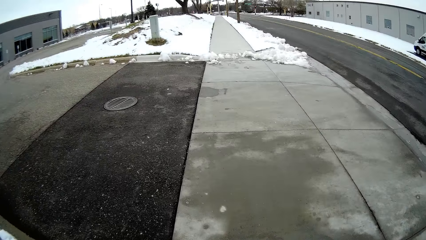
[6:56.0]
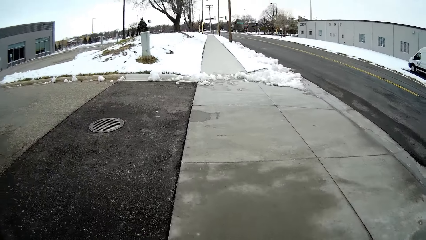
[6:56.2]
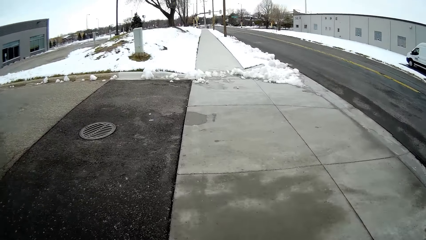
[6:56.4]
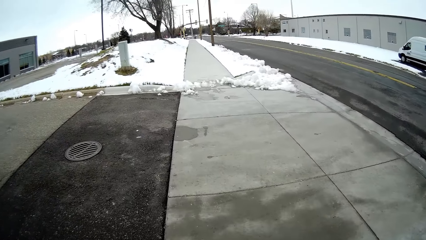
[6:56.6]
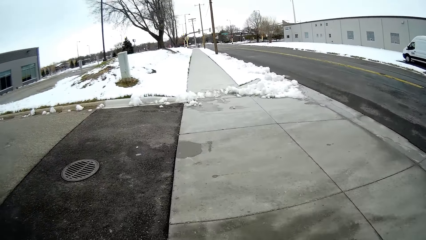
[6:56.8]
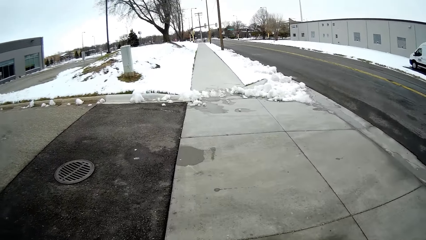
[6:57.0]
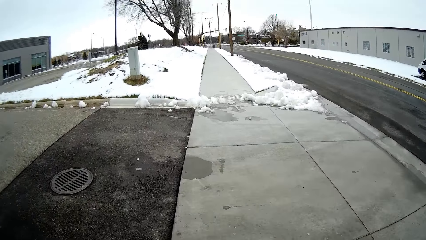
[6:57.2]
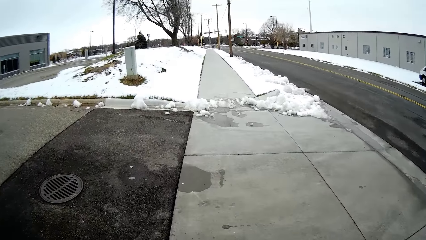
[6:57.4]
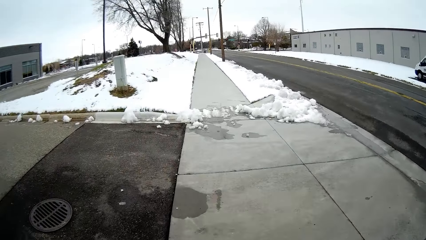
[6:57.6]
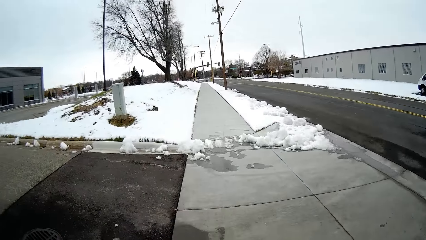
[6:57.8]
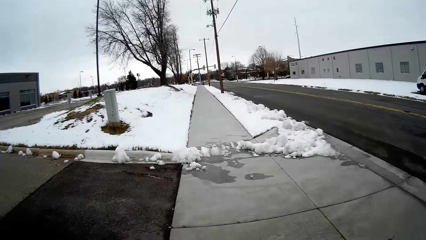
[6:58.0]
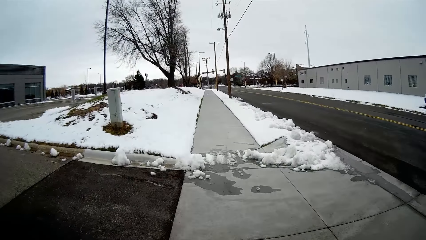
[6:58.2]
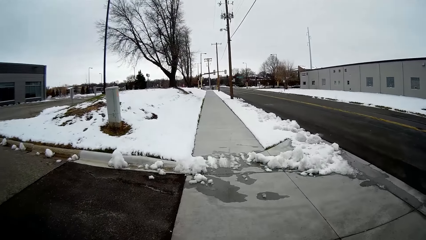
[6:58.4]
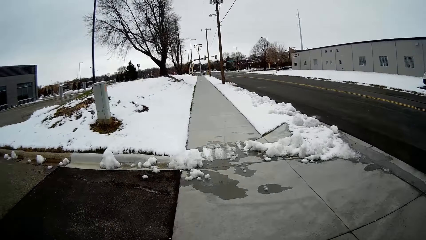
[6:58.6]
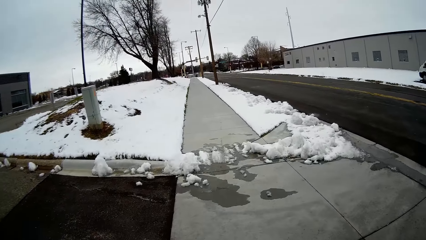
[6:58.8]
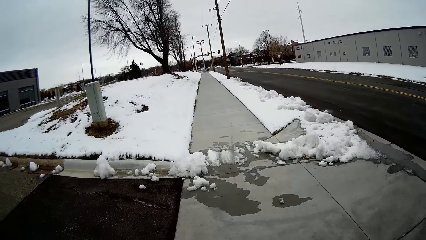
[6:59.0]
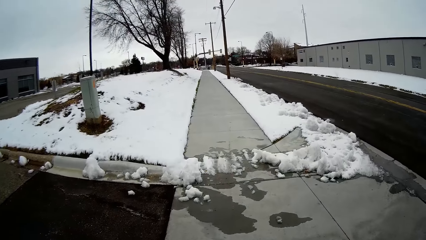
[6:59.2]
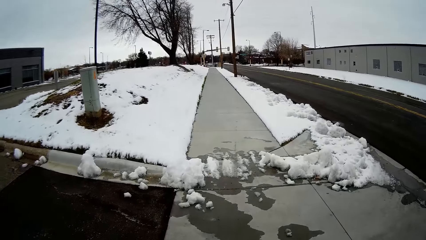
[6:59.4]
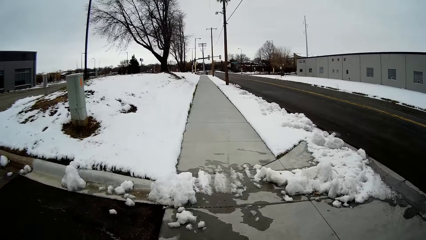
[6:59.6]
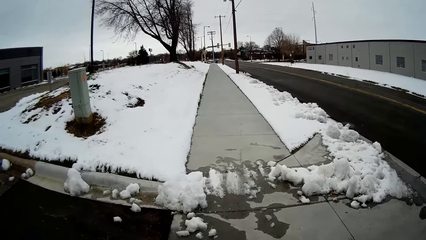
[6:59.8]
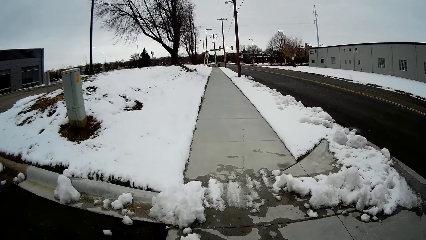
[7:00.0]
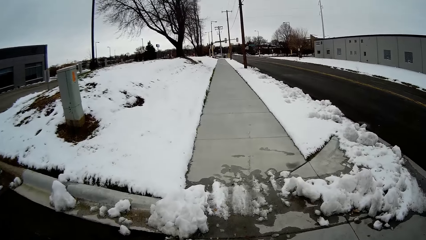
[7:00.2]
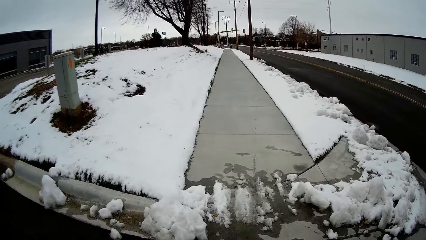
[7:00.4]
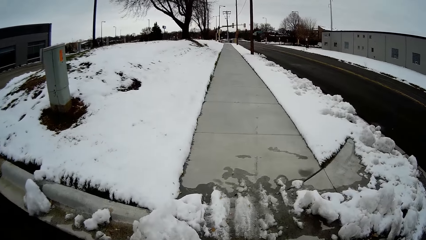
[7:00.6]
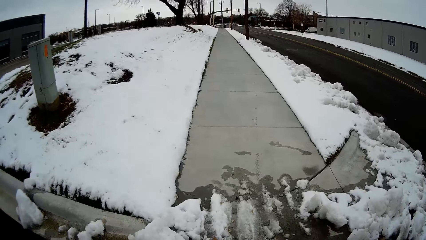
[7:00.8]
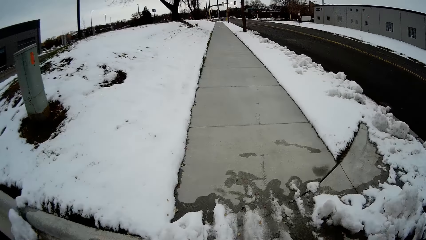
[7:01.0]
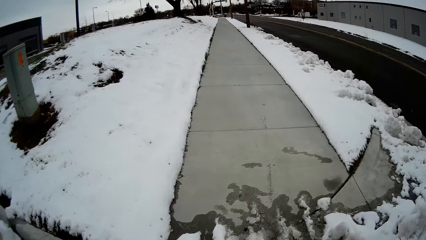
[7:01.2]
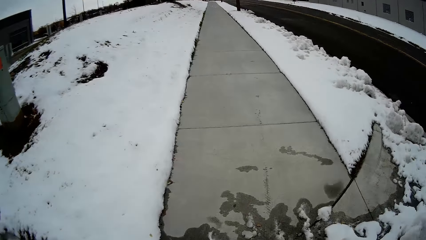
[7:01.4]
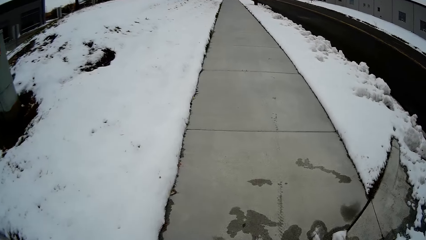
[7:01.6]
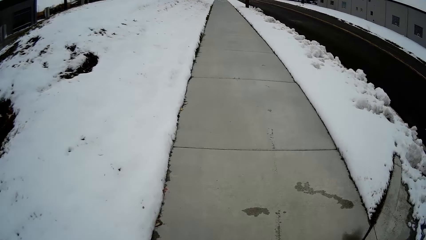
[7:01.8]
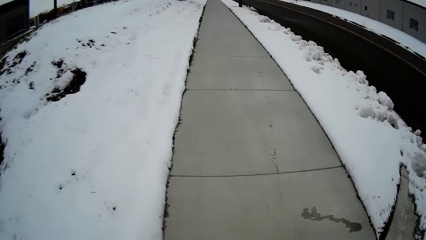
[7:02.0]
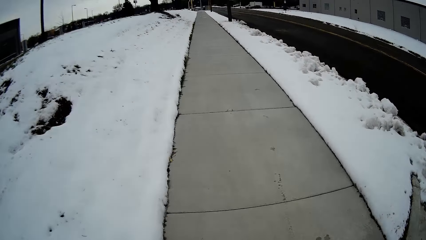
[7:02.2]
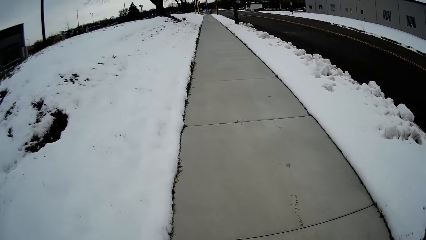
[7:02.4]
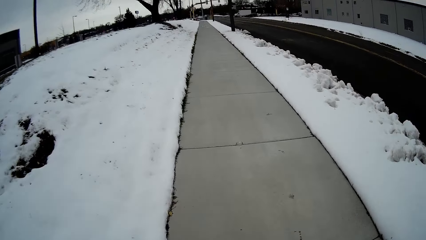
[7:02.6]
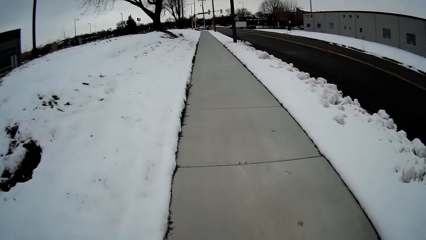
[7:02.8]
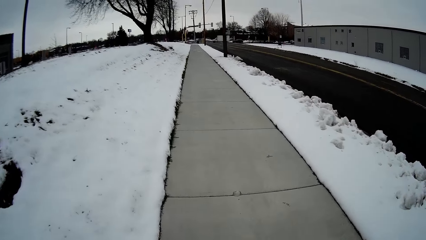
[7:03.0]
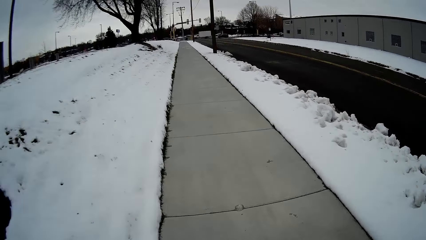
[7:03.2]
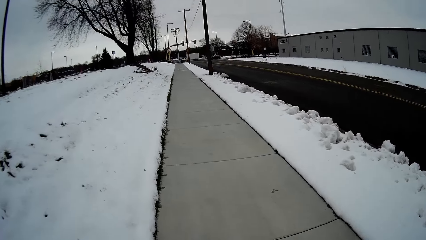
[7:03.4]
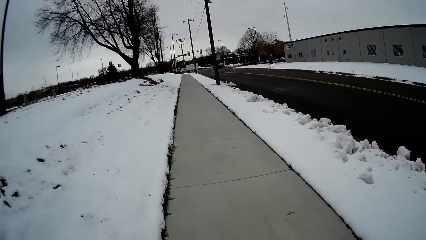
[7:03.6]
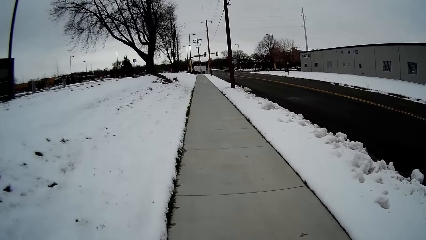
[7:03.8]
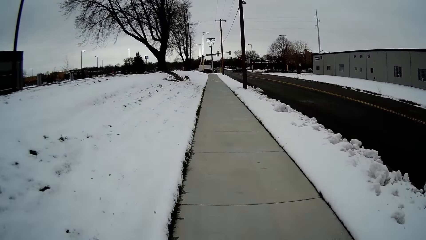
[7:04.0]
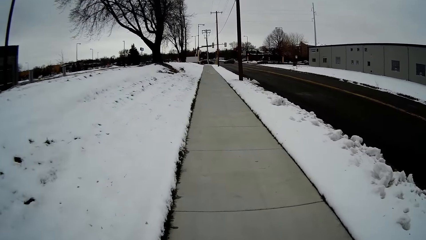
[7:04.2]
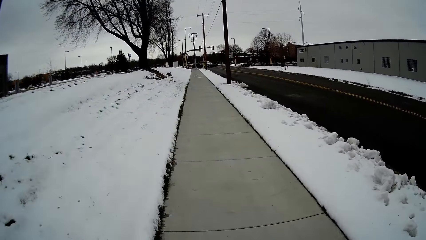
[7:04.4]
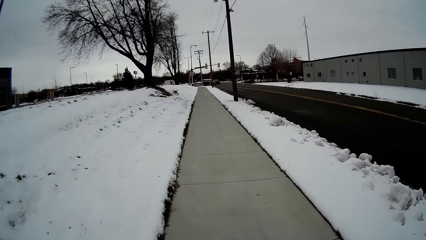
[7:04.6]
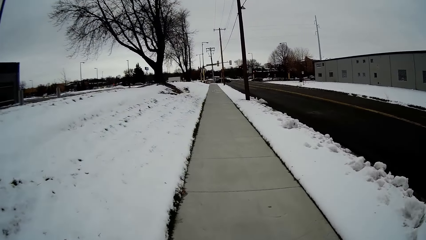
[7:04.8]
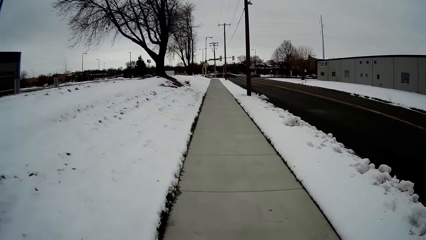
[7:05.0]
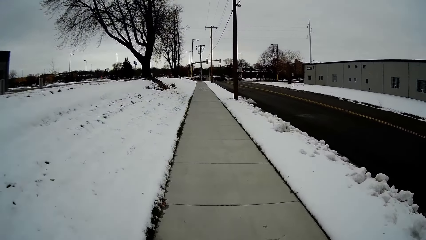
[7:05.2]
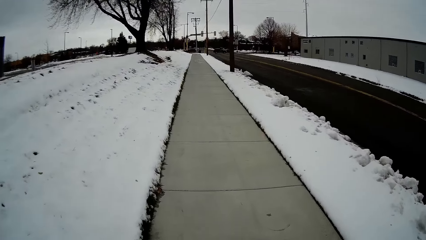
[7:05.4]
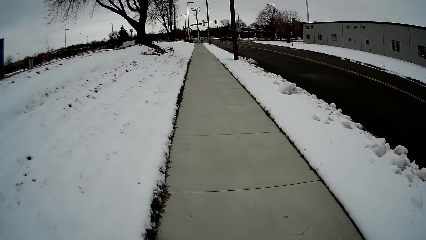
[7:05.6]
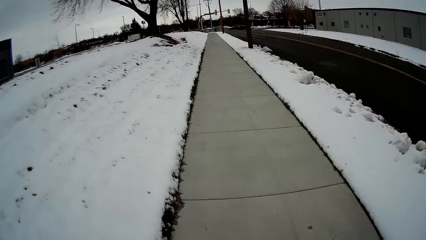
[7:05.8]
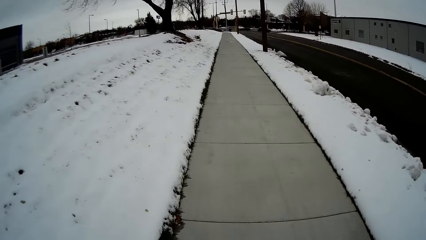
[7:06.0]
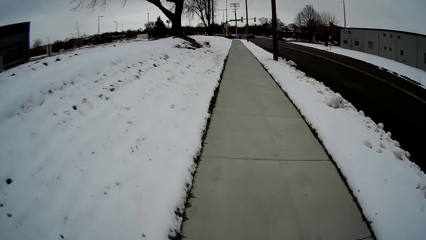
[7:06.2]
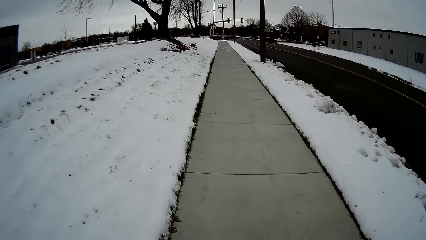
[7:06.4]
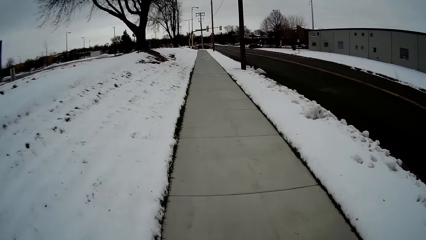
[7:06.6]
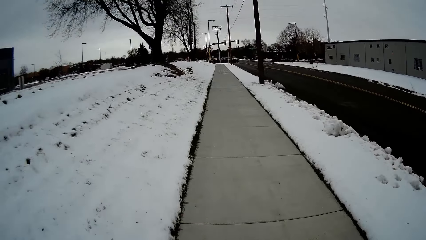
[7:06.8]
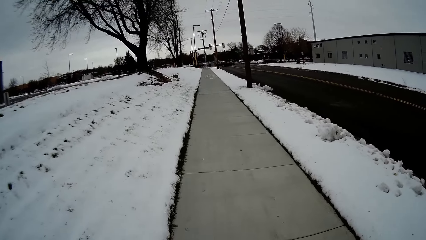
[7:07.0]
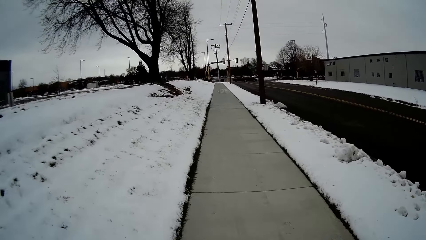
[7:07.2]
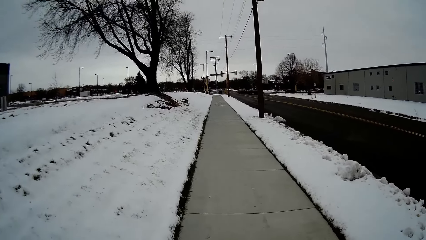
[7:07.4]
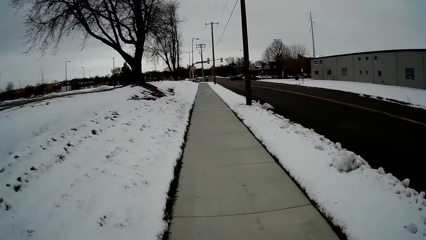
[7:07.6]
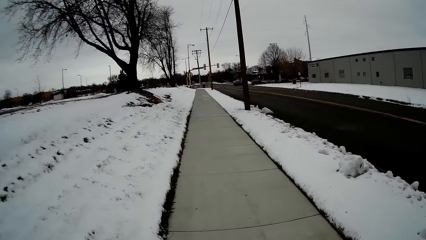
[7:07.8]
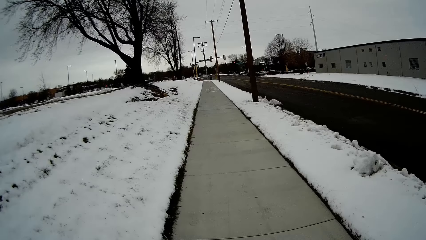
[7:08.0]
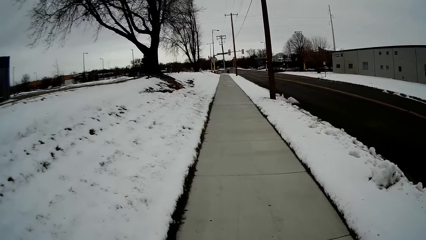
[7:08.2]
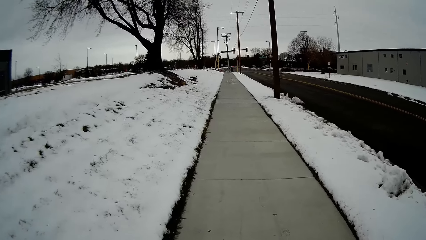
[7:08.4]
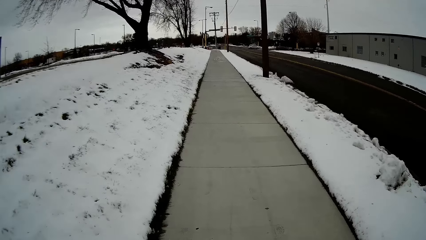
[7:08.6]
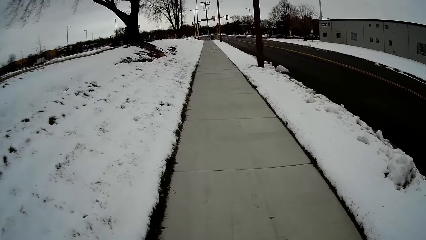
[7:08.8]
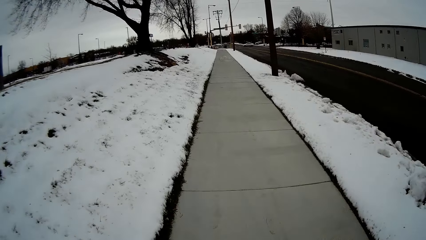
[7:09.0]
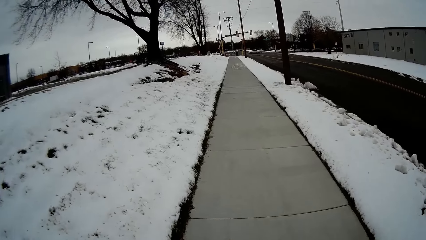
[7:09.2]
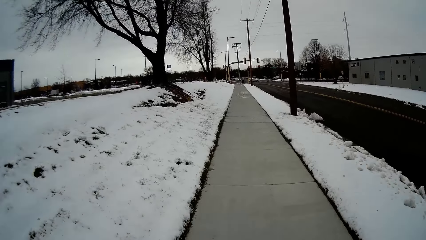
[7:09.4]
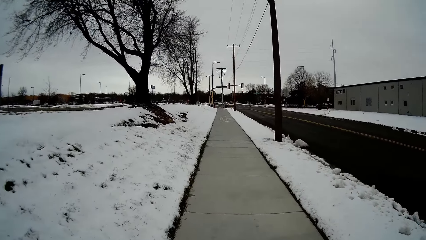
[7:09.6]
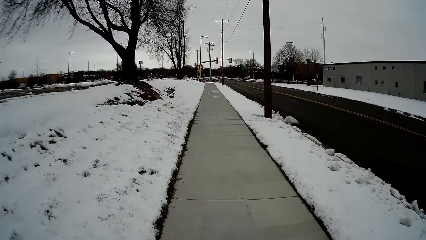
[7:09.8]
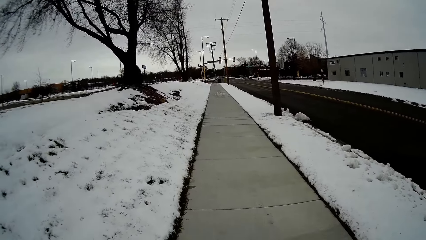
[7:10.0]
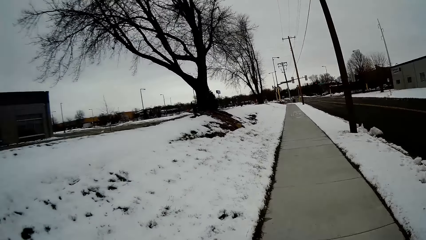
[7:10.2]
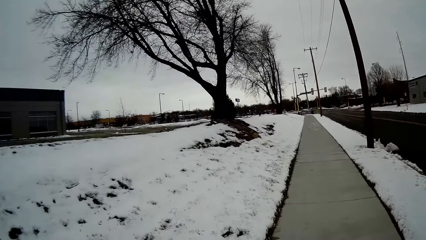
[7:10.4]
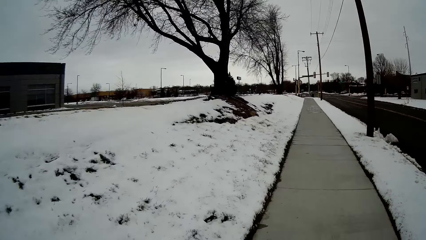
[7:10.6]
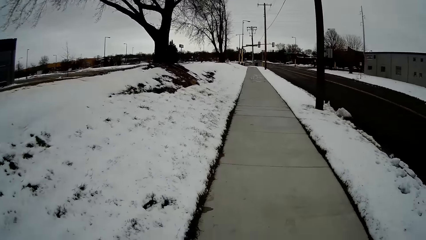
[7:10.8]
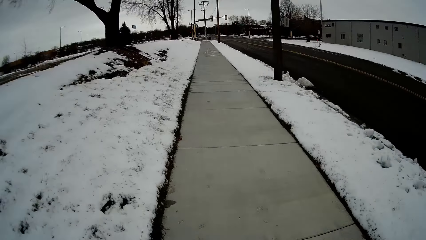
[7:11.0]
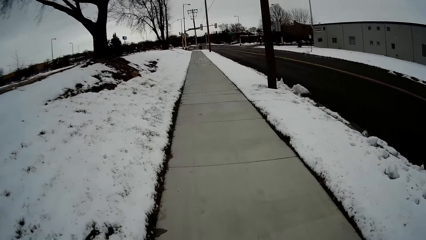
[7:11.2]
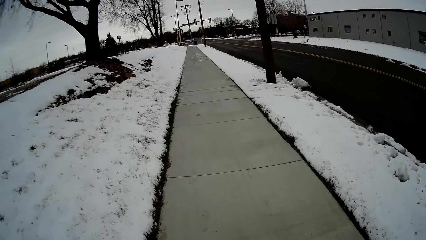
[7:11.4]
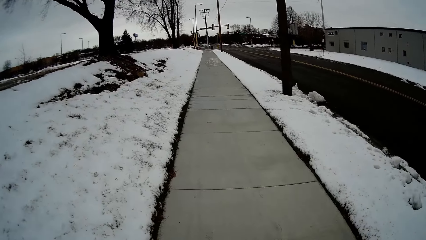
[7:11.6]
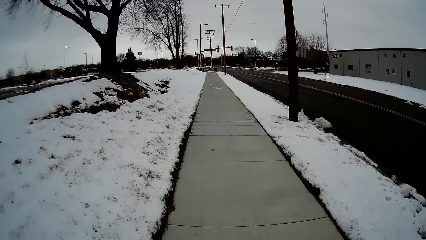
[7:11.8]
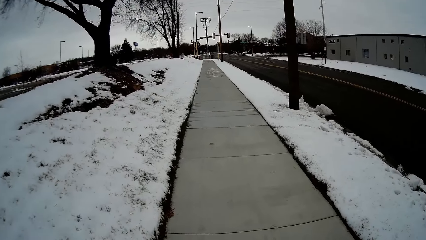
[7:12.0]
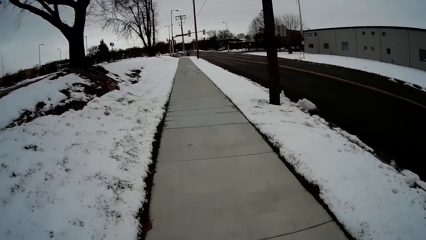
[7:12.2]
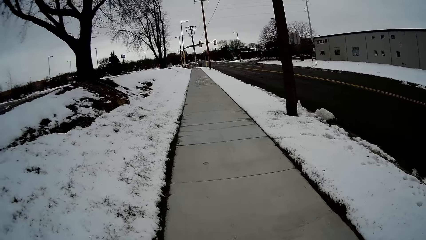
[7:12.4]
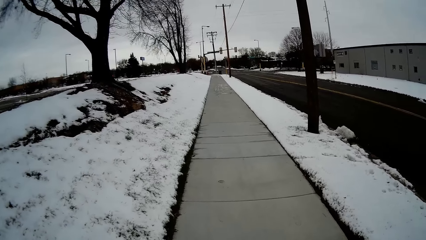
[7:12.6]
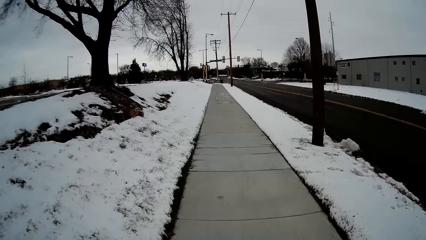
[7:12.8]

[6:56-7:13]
The camera wearer walks on the pavement. They talk with a man. They walk on the pavement. They talk with the man. They walk along the road with the man. They converse with the man.
